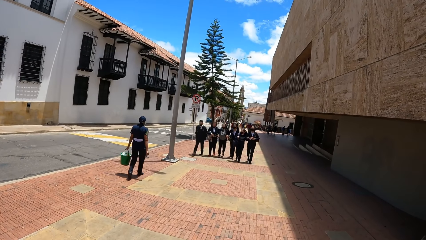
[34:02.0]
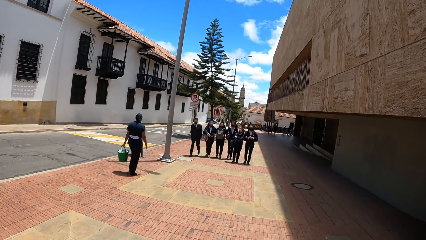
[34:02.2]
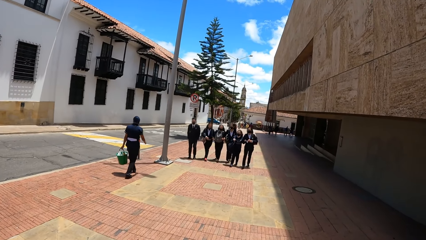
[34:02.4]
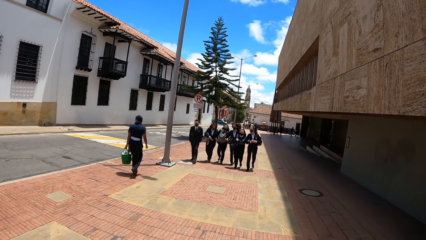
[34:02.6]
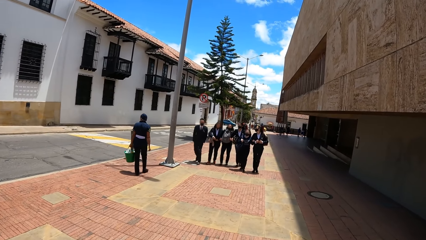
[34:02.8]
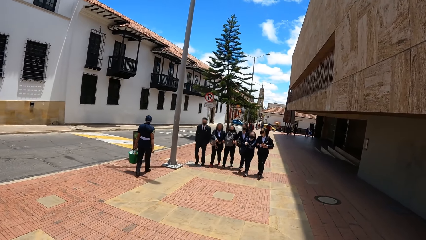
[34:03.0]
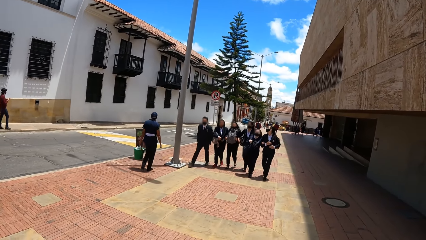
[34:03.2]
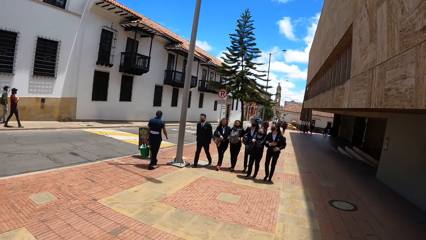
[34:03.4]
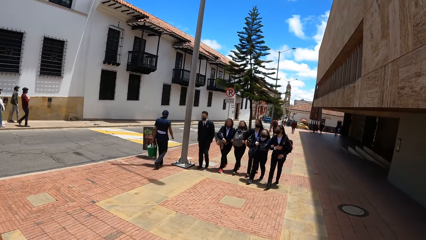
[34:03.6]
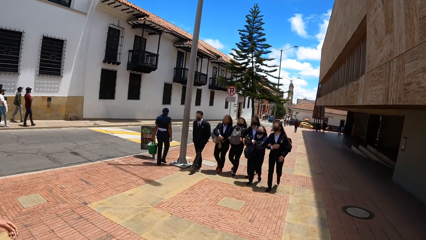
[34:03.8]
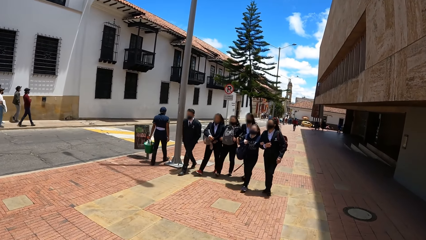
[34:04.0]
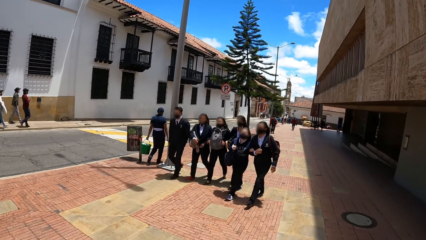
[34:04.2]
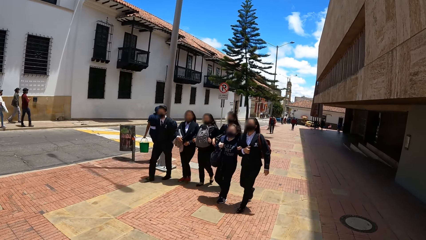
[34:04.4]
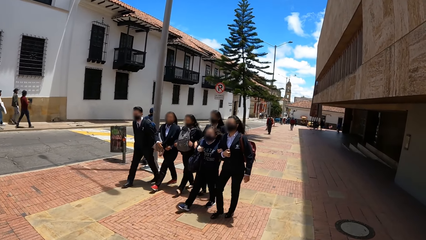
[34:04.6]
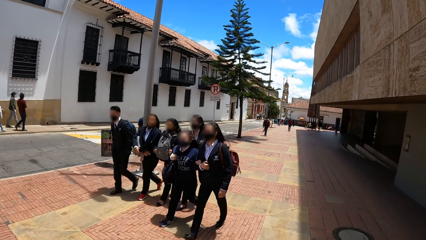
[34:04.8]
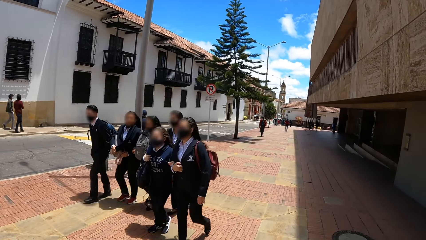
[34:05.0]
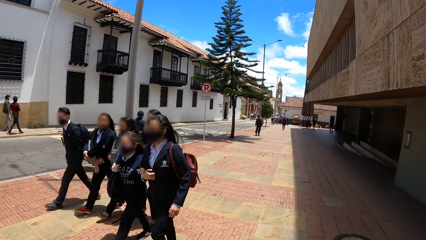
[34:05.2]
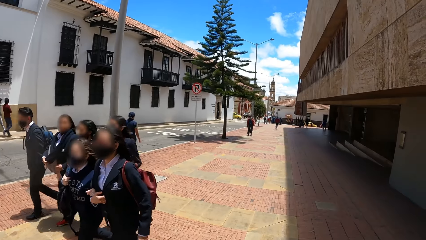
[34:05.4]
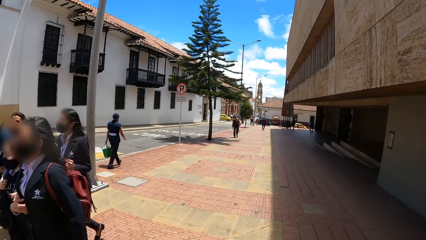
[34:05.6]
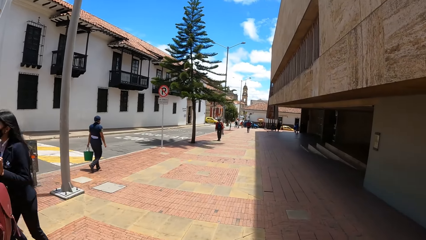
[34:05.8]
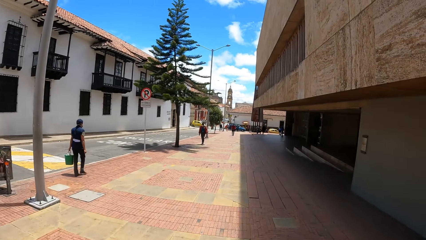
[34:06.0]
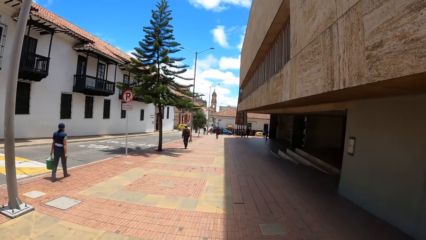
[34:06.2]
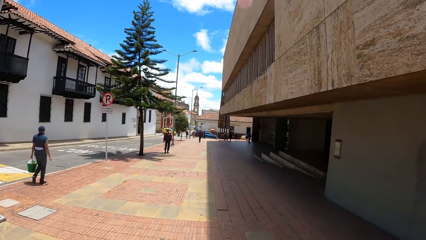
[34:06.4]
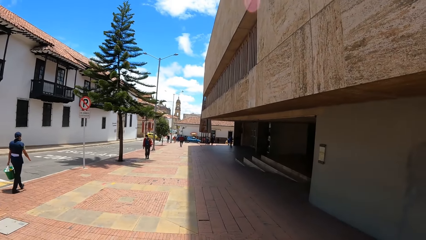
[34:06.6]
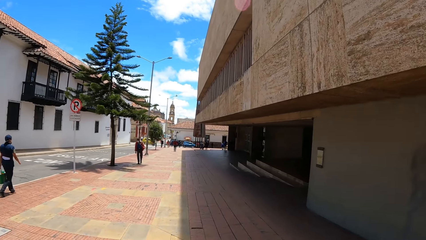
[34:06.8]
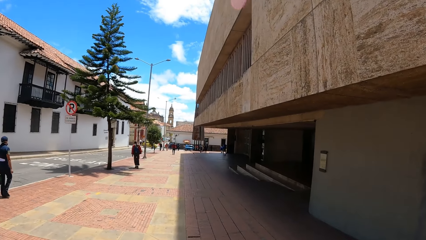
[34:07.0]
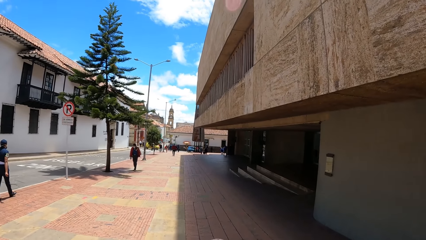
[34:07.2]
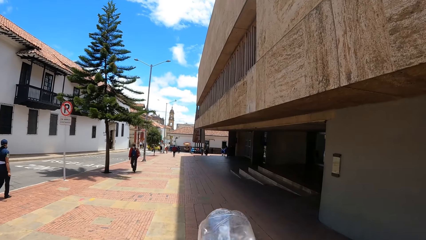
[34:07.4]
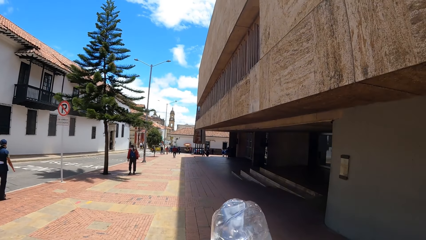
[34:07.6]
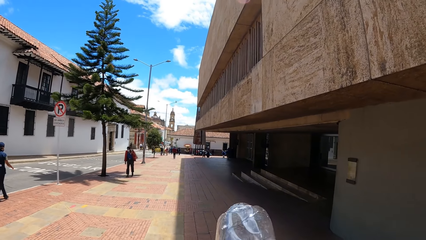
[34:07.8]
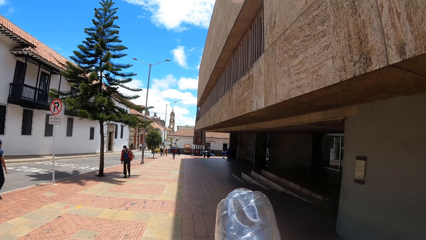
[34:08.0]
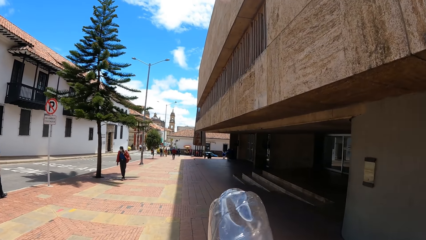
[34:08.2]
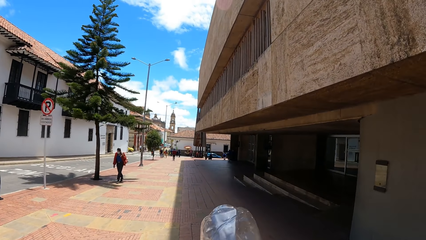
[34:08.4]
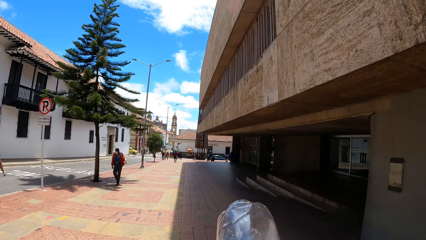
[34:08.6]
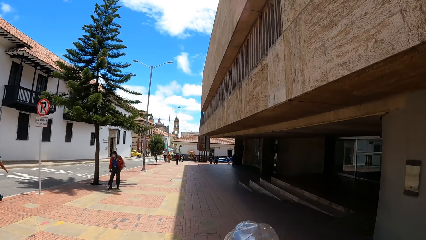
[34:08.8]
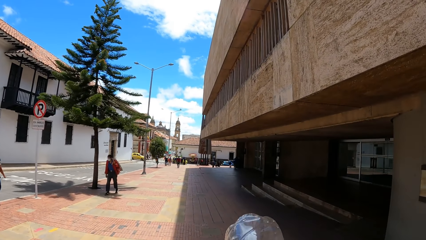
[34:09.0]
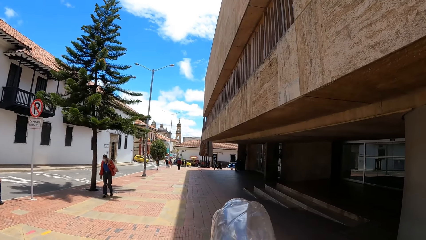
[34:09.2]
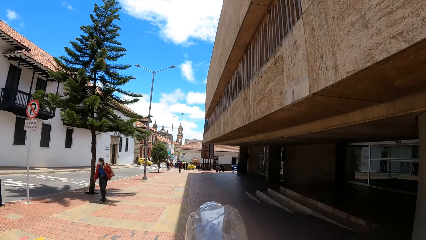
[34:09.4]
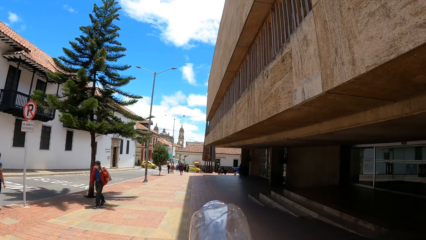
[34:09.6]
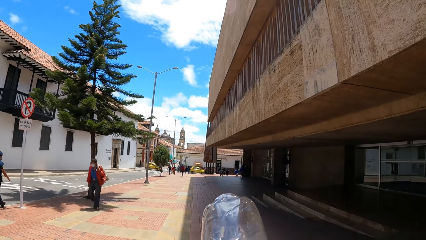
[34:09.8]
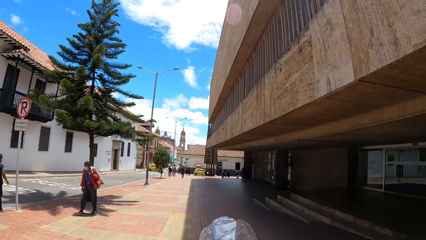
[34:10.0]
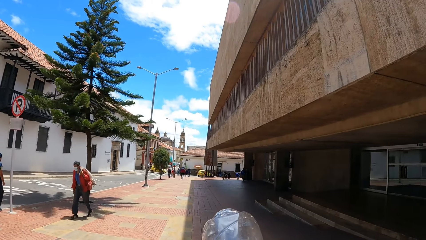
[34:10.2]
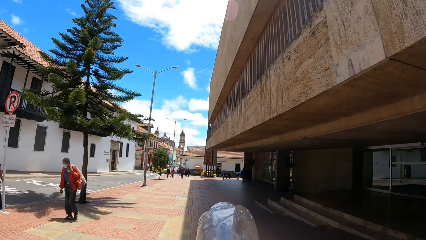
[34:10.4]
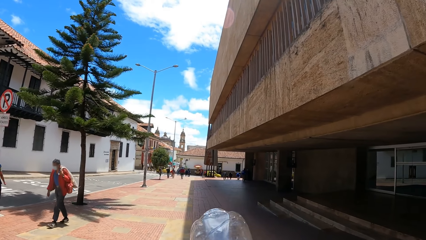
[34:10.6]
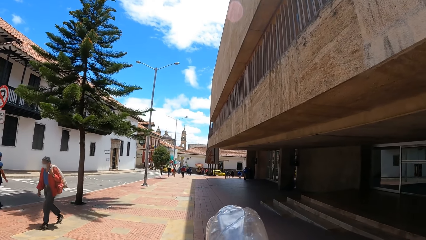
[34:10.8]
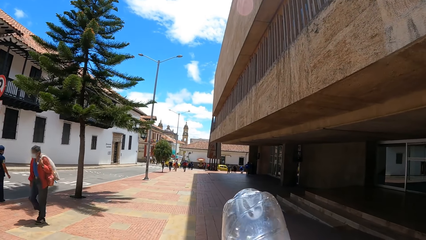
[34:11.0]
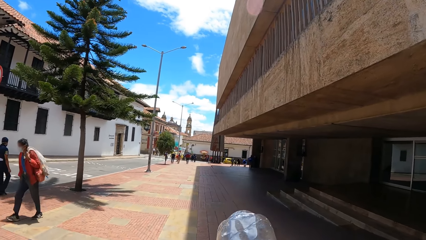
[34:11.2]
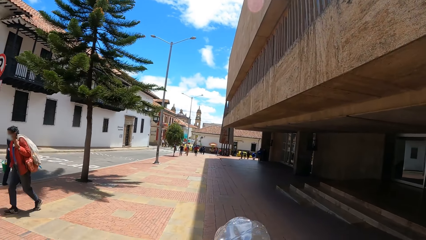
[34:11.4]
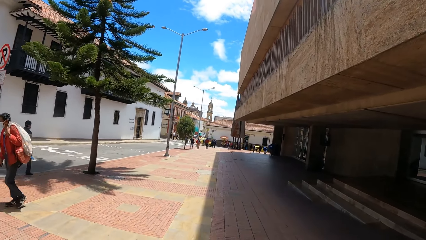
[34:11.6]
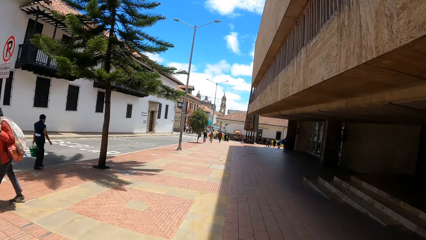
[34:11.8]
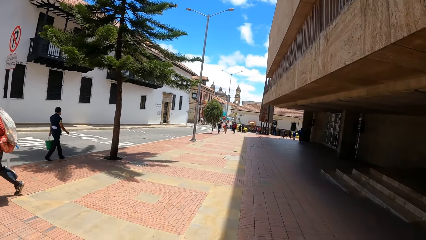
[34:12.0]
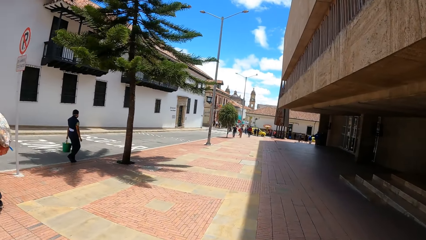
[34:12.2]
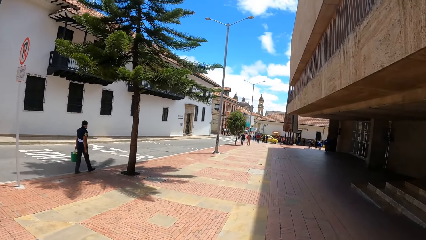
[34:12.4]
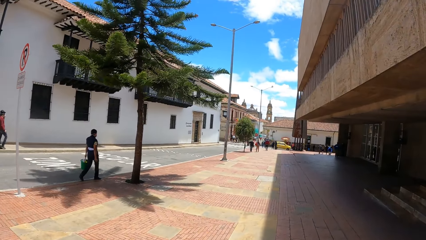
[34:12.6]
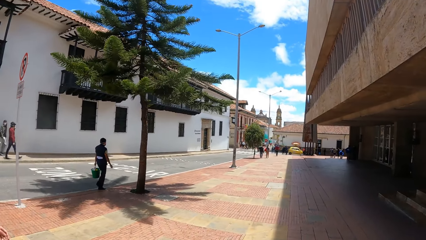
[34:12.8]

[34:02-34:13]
The camera wearer drinks from a bottle of water in his right hand.

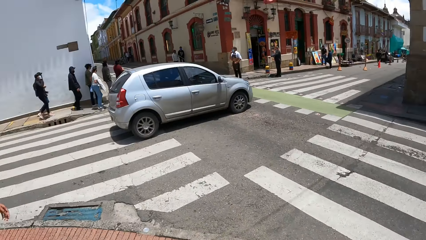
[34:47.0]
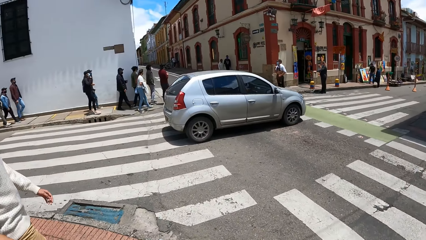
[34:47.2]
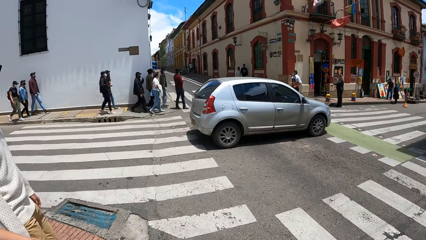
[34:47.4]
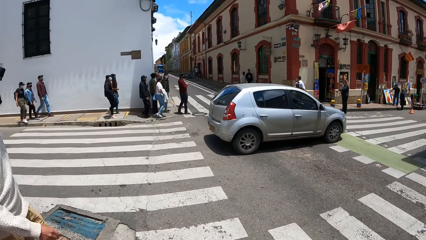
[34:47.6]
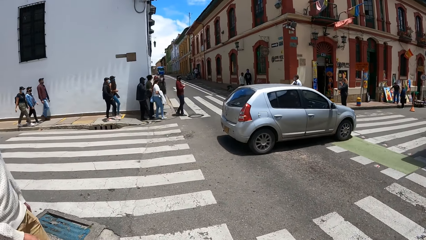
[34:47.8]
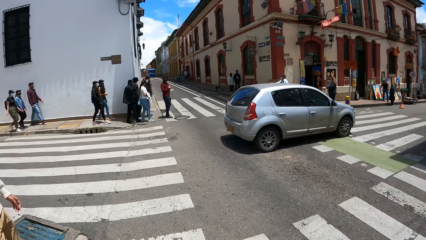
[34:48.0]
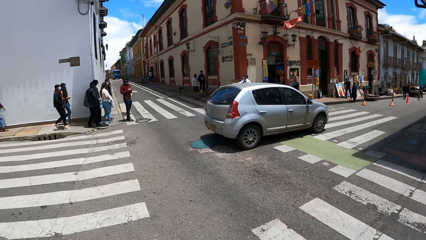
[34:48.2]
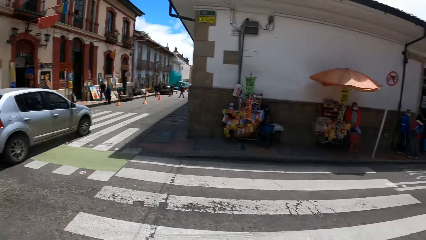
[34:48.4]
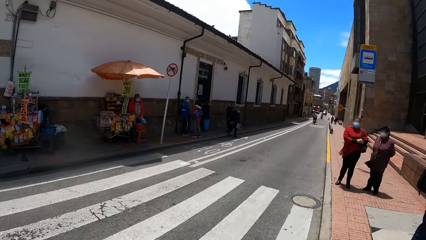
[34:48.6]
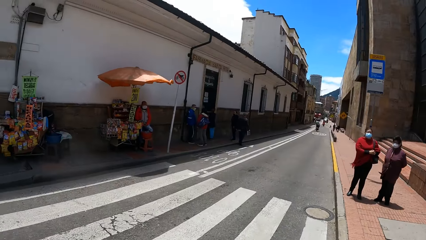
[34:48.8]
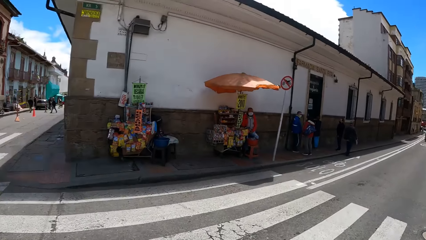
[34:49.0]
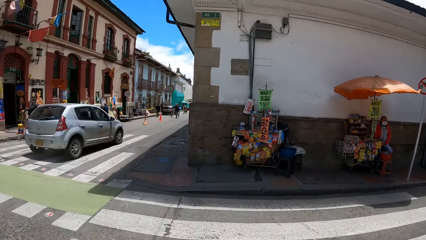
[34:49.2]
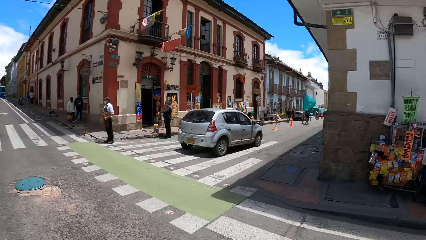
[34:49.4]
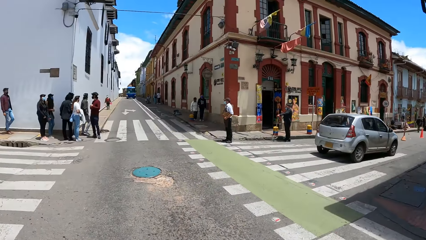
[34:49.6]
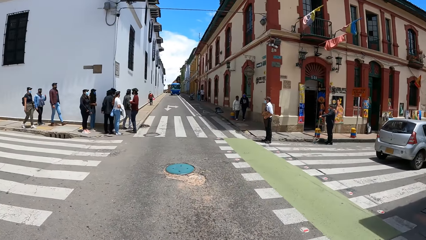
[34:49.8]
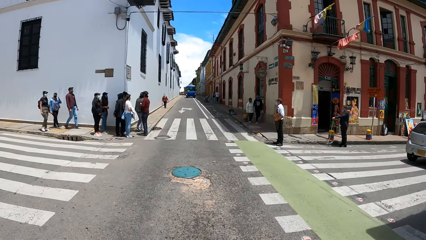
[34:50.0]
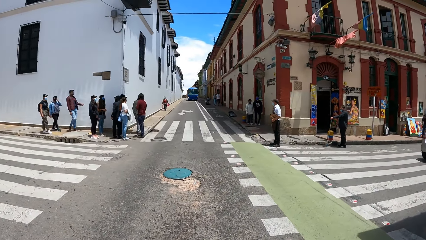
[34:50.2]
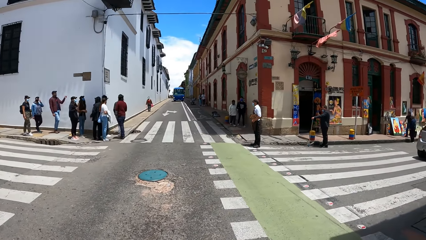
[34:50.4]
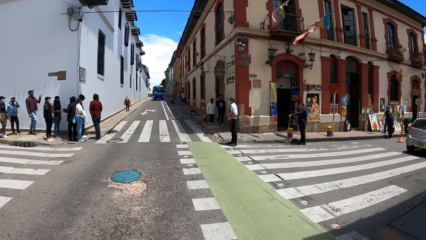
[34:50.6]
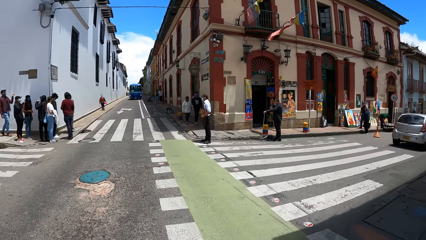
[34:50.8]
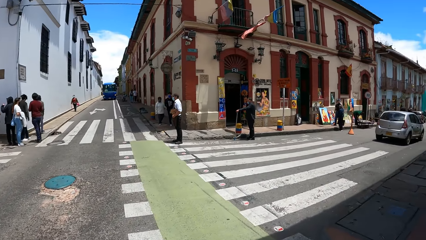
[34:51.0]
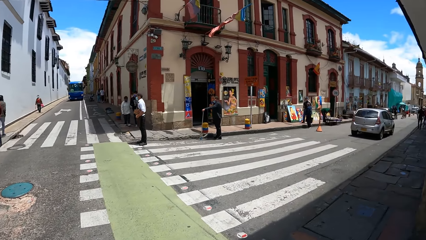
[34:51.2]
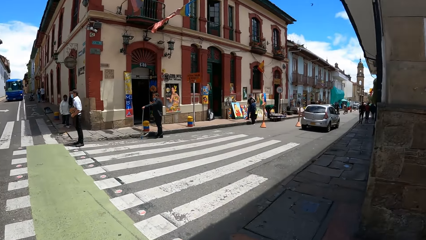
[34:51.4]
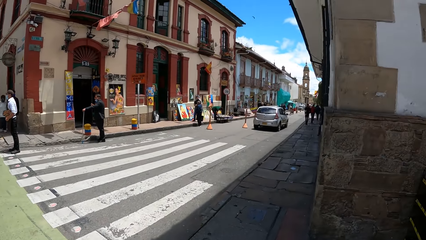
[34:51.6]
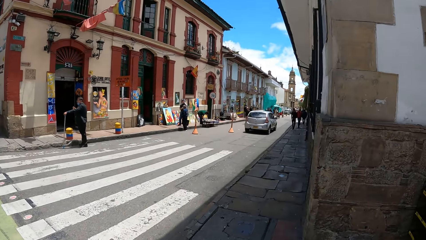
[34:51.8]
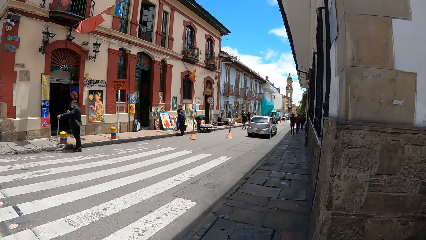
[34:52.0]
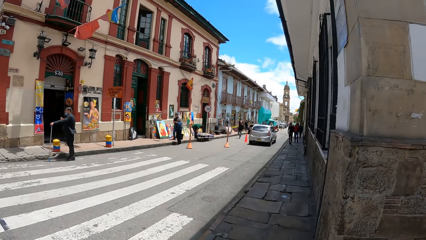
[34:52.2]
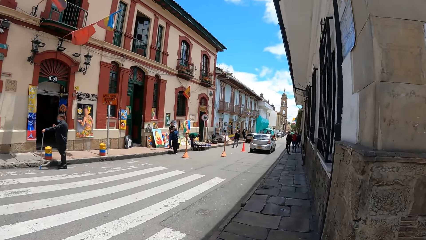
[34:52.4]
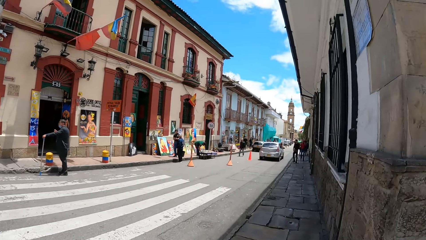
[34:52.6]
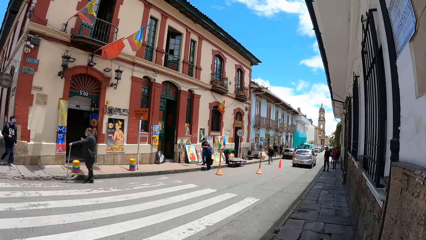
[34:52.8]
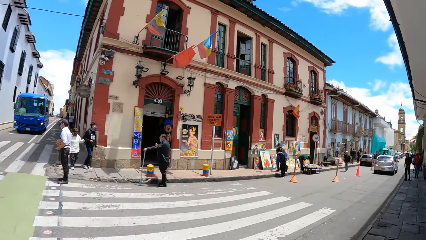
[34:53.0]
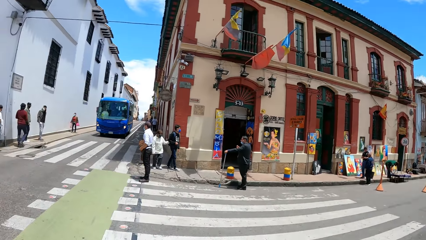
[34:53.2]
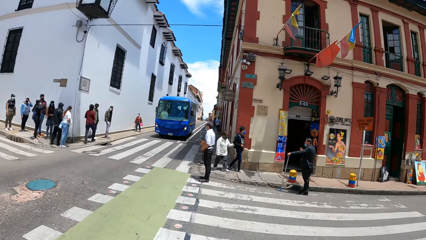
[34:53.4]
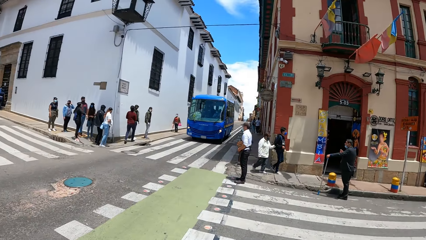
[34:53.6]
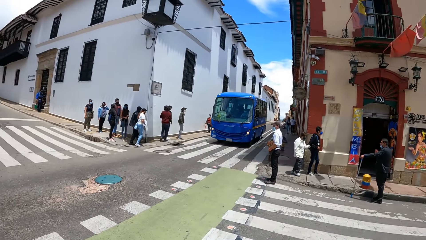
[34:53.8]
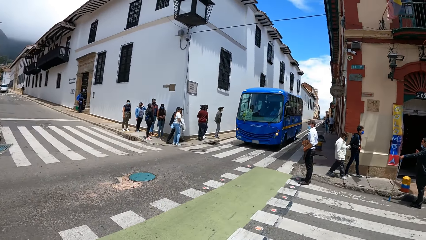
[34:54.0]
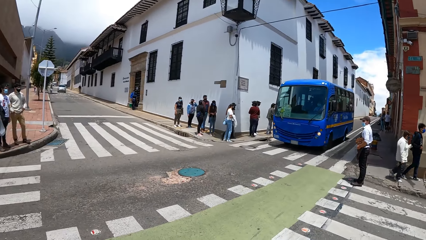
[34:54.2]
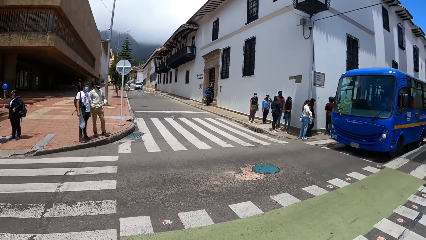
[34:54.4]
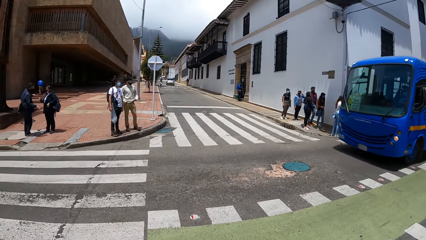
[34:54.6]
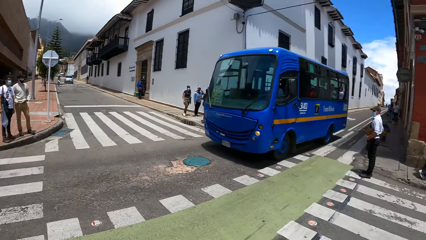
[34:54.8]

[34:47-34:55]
The camera wearer walks on a zebra crossing. They step on a pedestrian walkway.
